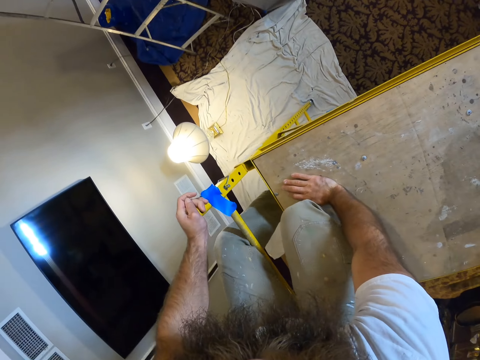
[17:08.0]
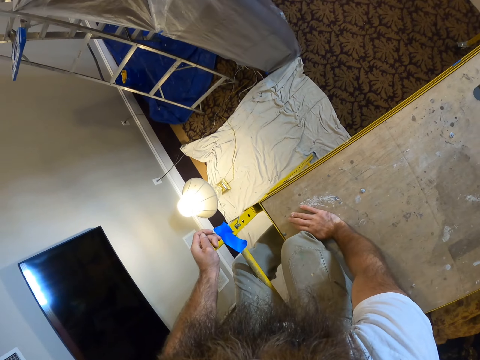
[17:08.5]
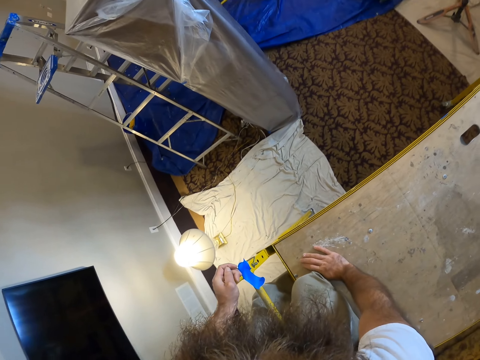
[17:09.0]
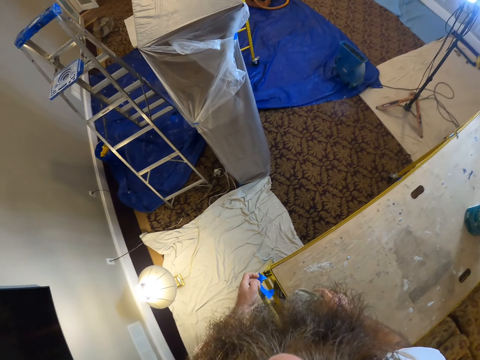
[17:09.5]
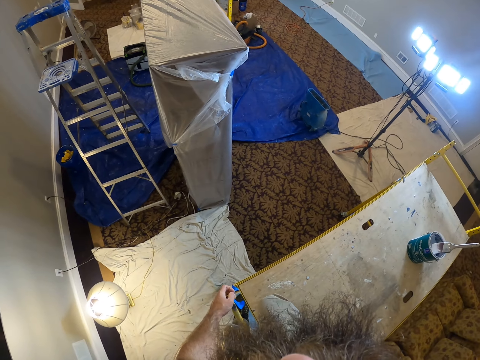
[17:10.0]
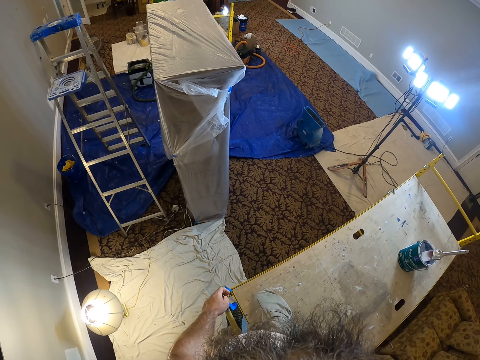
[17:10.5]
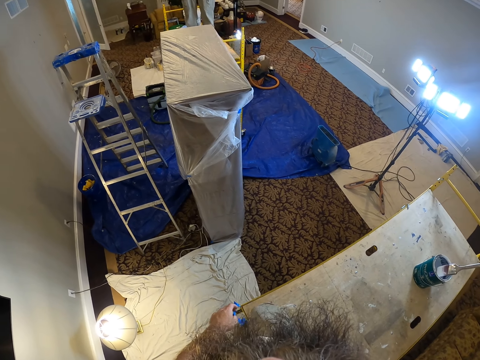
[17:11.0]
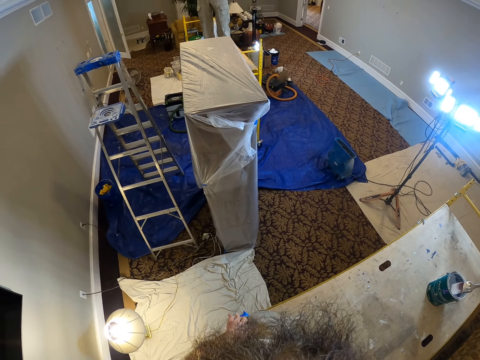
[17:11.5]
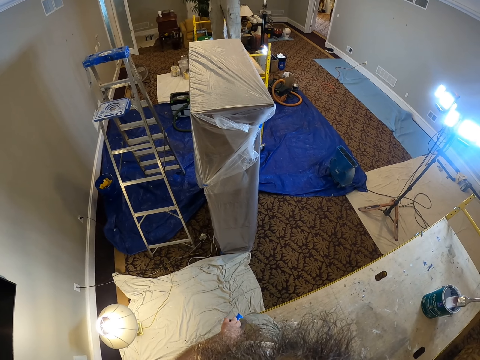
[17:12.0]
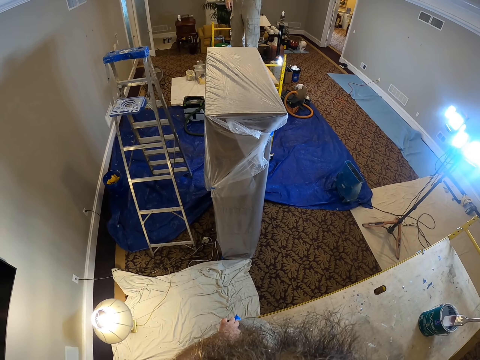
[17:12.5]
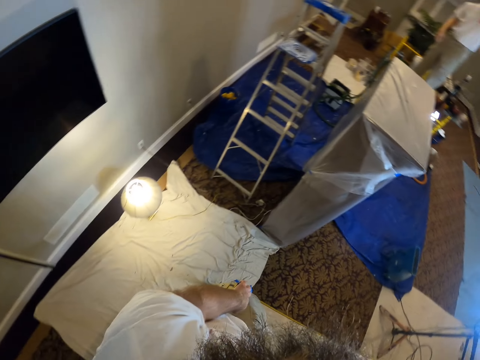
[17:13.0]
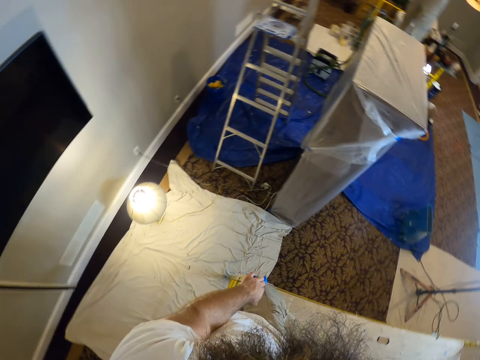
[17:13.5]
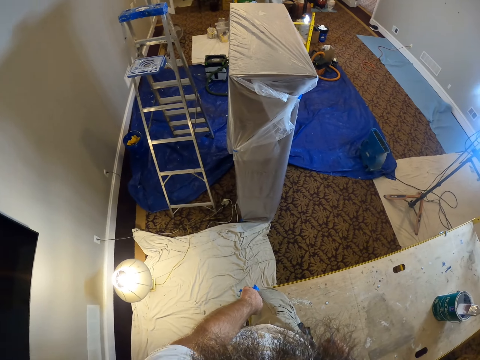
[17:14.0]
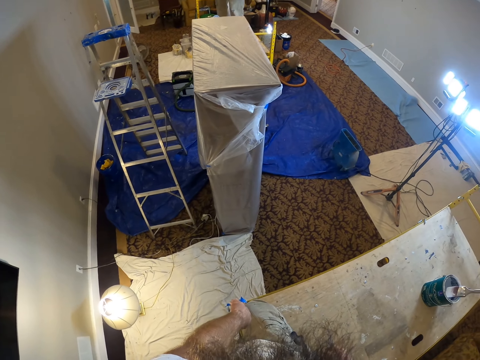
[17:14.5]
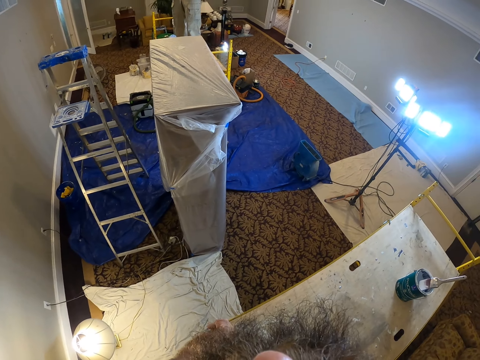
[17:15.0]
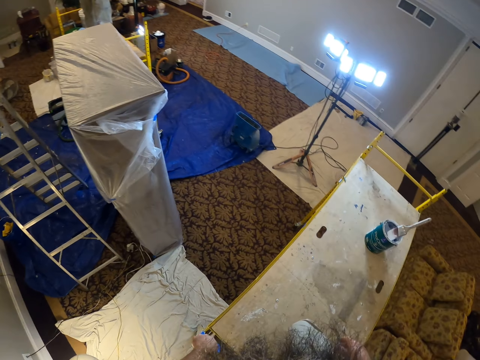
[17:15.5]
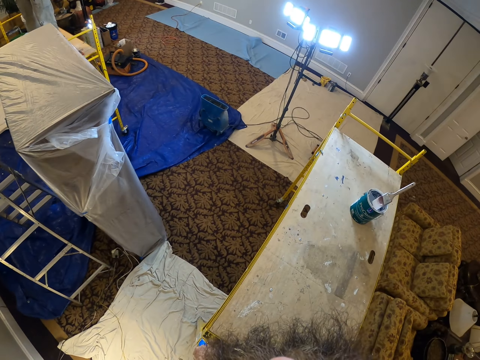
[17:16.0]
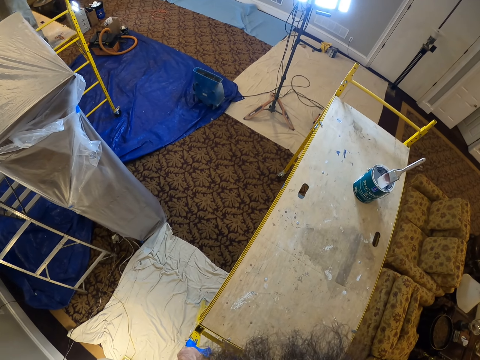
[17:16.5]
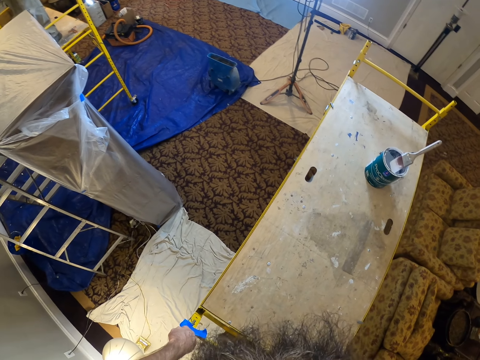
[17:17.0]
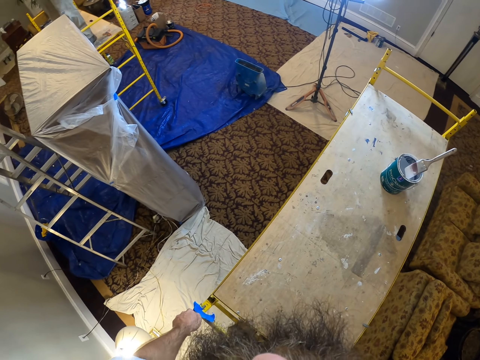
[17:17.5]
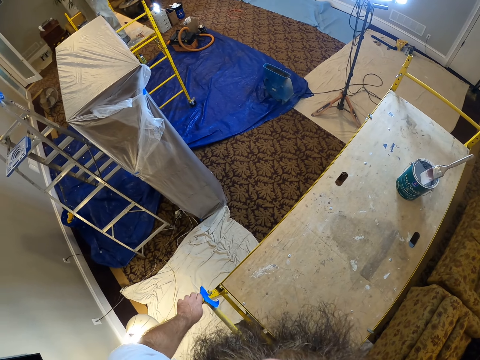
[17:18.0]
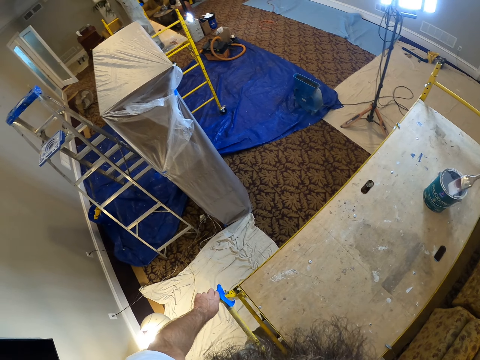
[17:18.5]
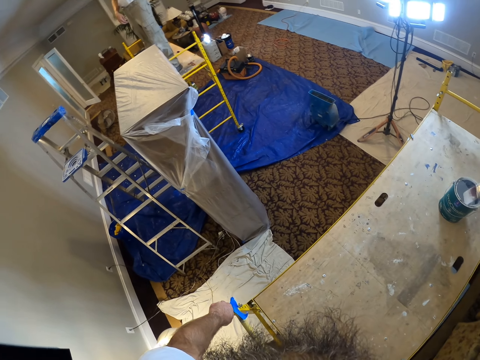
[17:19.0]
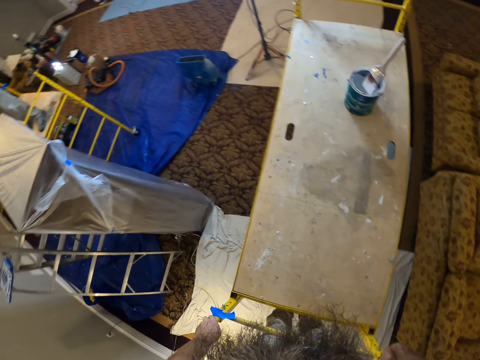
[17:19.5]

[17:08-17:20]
The camera wearer climbs down the scaffold ladder steps. They climb down from the work platform.

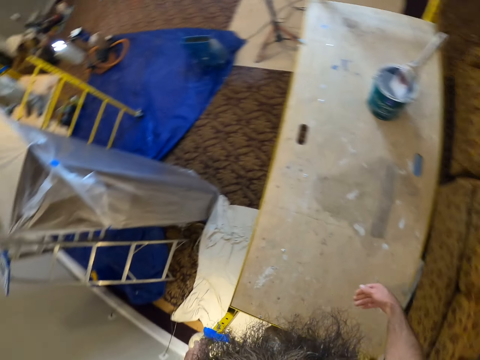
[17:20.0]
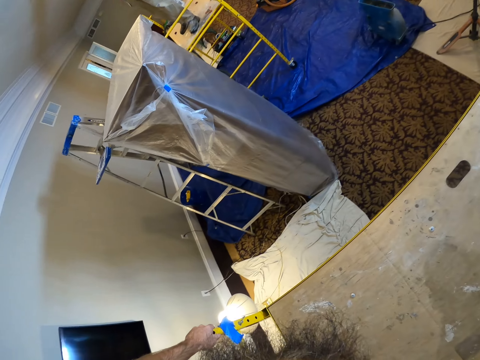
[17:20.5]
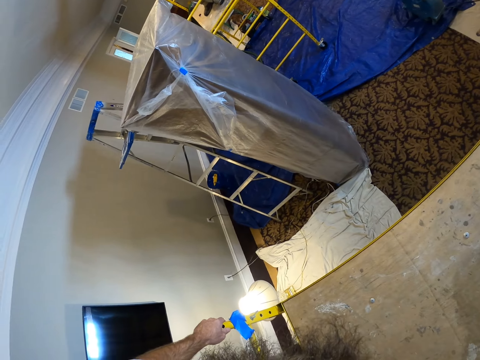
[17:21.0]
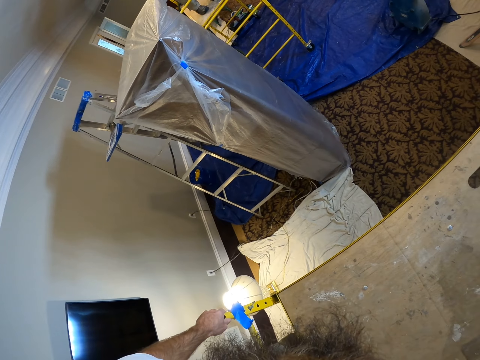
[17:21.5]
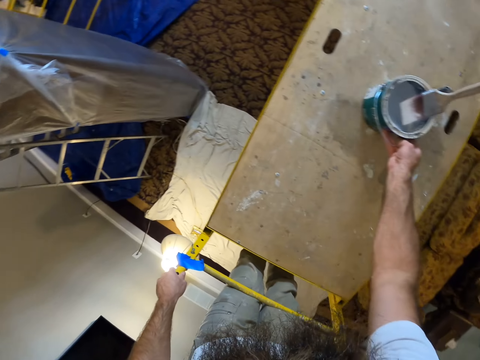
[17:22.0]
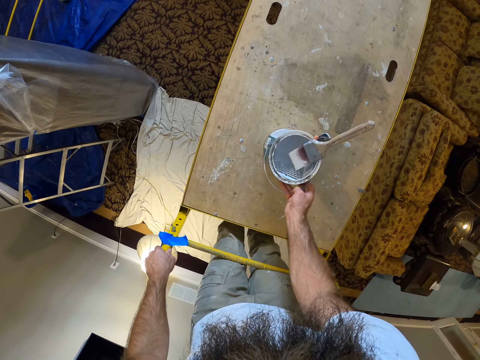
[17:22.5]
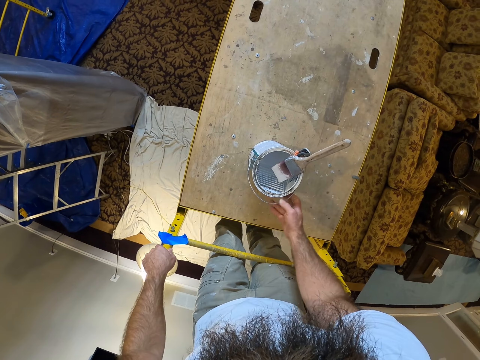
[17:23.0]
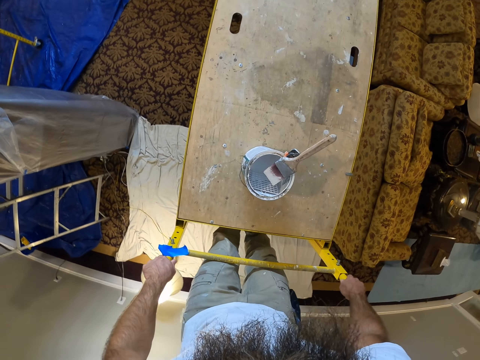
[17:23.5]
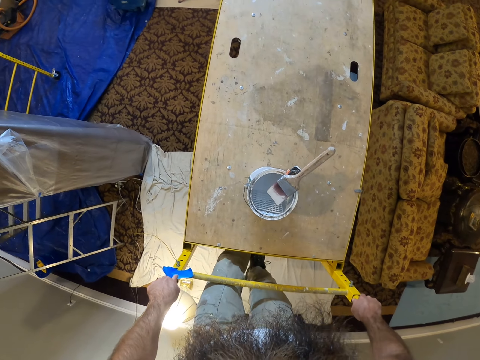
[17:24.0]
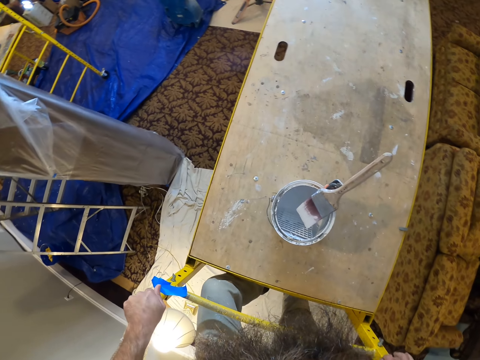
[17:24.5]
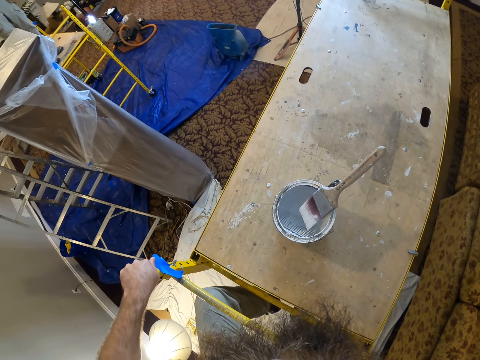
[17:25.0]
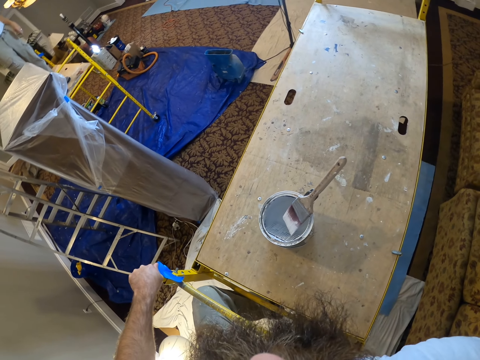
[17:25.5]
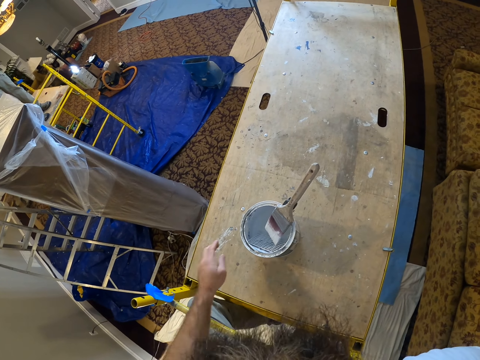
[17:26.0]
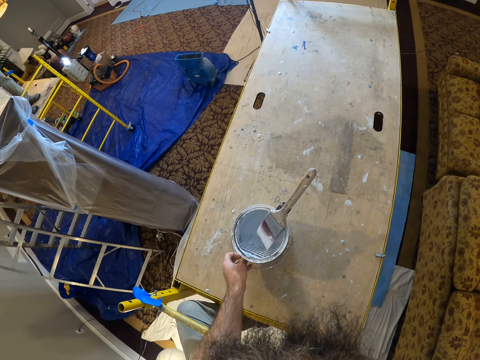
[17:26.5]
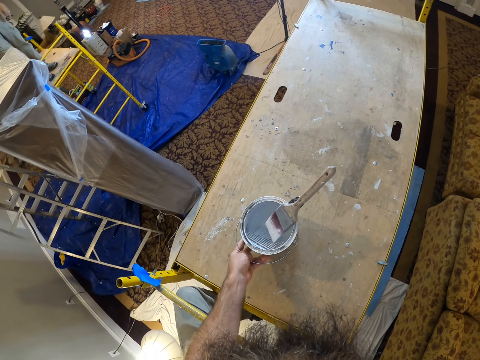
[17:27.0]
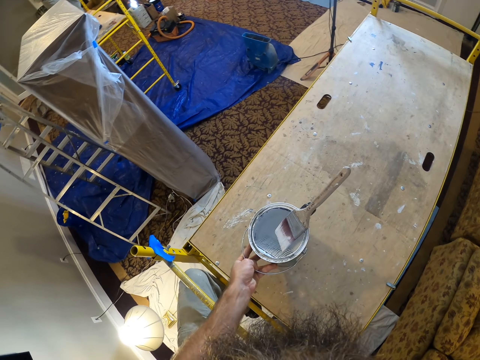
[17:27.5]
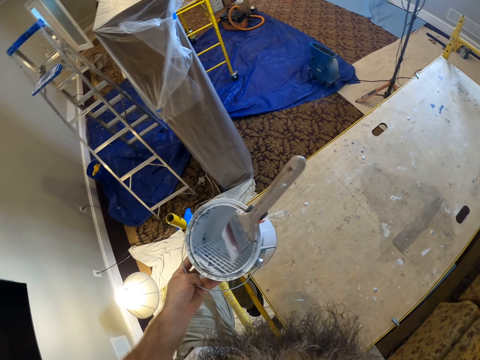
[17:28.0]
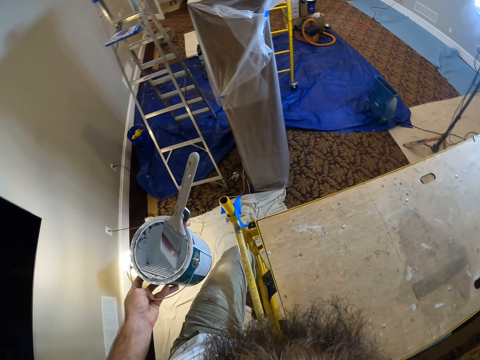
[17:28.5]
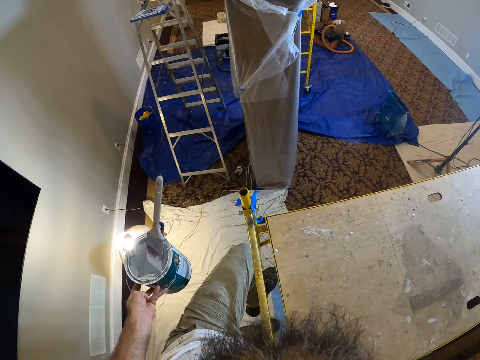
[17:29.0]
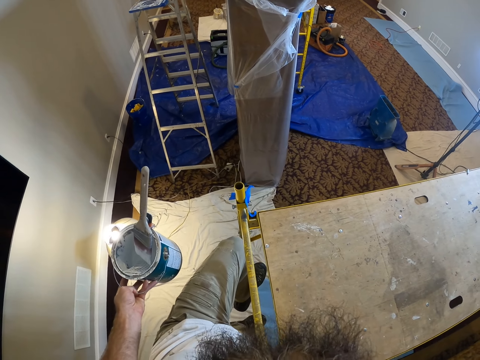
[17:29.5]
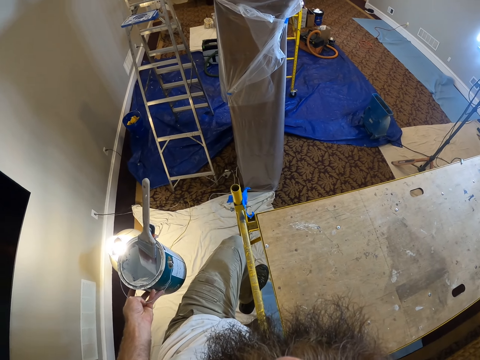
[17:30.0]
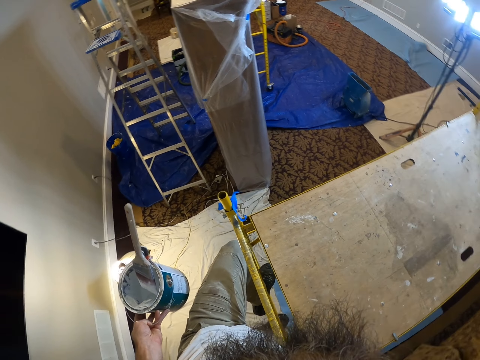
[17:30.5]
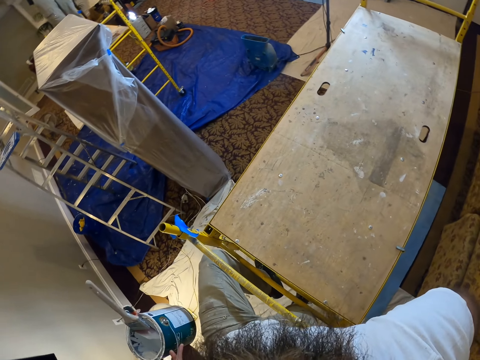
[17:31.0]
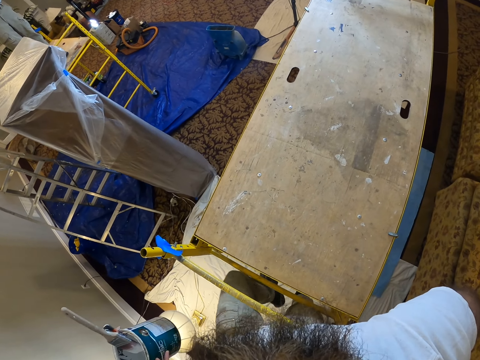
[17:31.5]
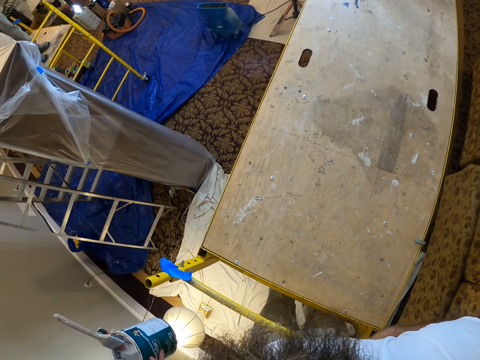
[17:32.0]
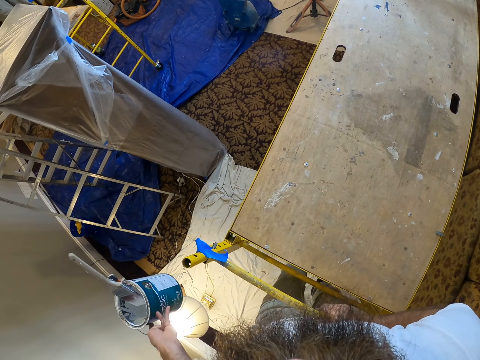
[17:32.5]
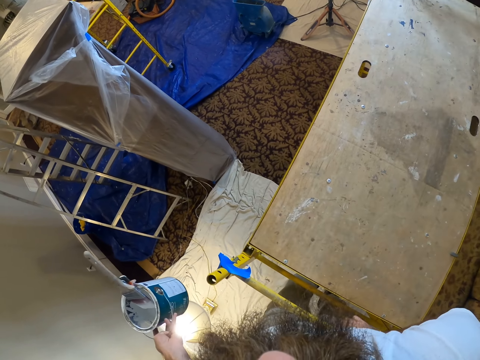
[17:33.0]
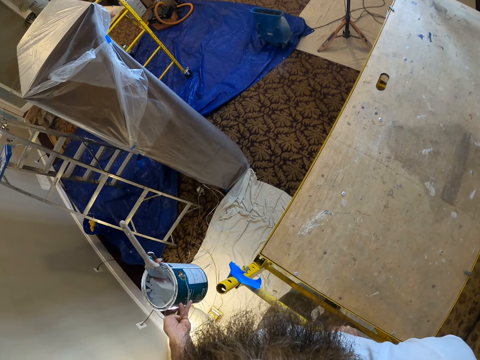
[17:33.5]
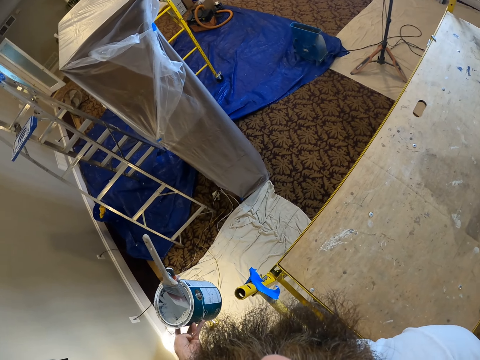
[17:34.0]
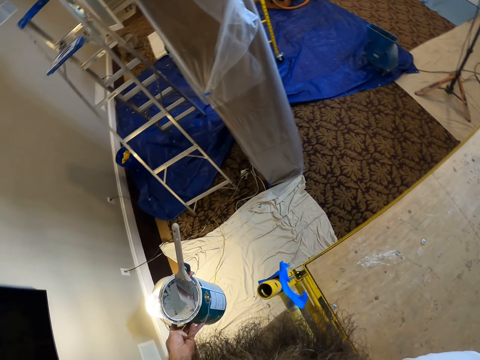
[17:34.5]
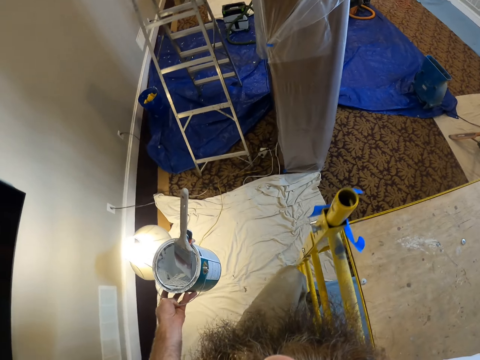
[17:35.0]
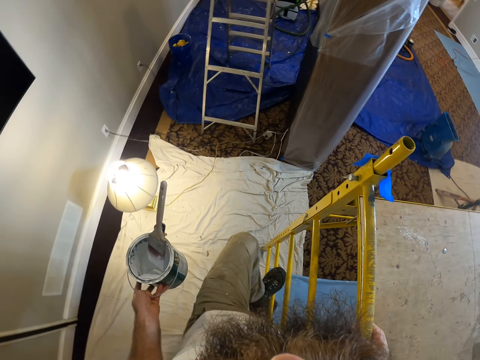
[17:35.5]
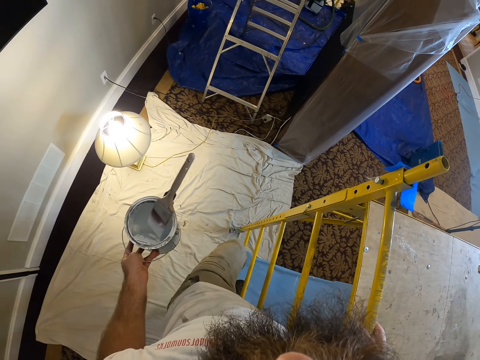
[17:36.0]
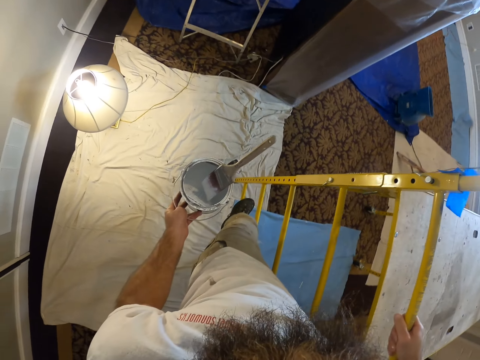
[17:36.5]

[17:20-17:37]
The camera wearer drags the paint bucket or tin on the work platform with his right hand. He climbs down the scaffold ladder steps. He picks up the paint bucket from the work platform with his left hand. He carries the paint tin. He climbs down the scaffold ladder steps.
